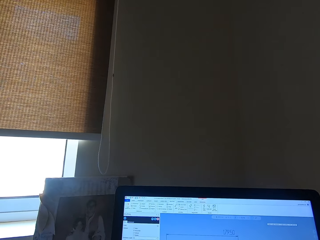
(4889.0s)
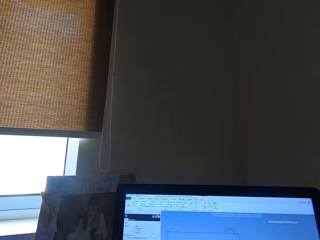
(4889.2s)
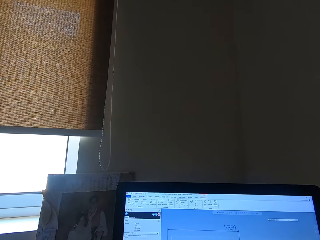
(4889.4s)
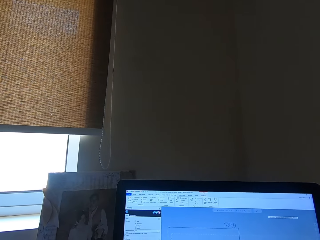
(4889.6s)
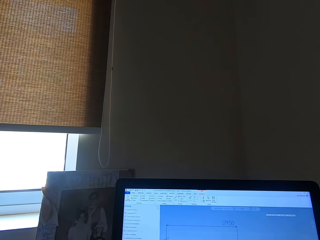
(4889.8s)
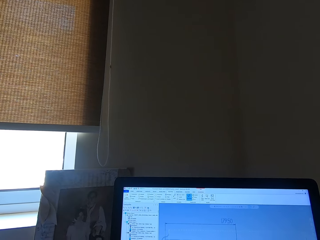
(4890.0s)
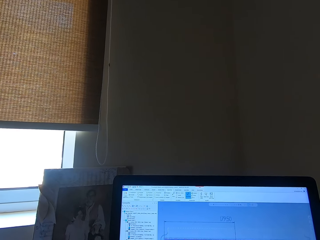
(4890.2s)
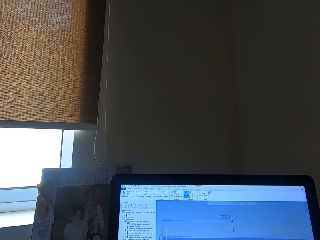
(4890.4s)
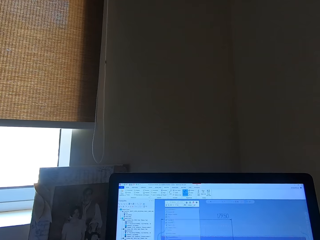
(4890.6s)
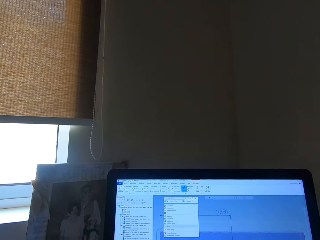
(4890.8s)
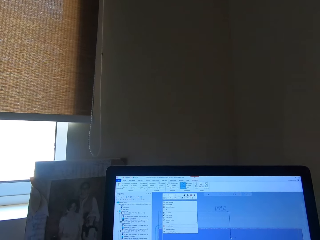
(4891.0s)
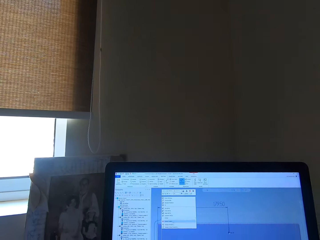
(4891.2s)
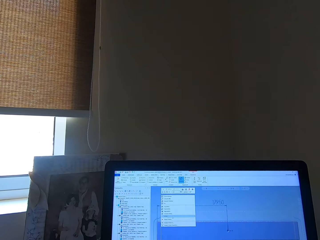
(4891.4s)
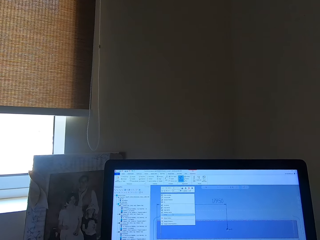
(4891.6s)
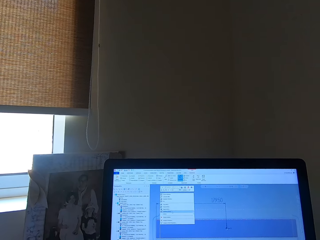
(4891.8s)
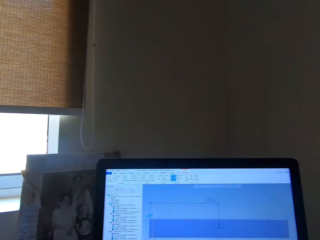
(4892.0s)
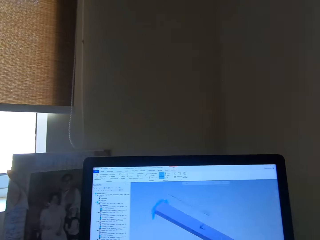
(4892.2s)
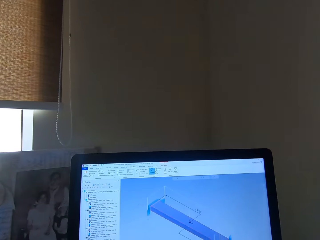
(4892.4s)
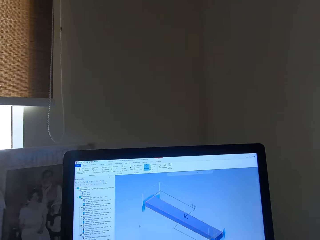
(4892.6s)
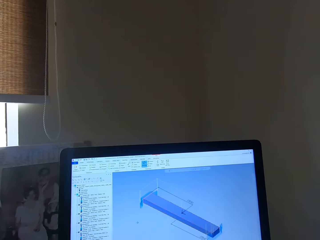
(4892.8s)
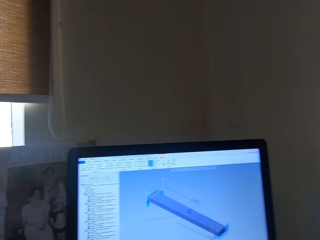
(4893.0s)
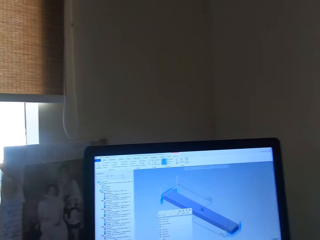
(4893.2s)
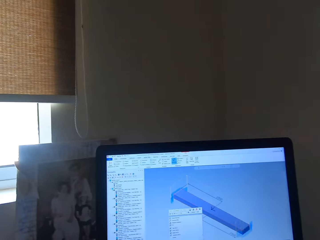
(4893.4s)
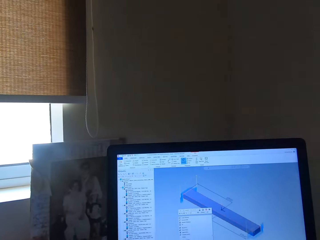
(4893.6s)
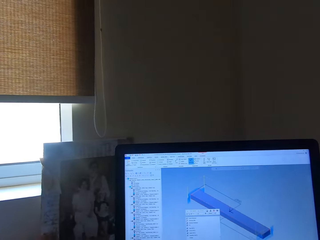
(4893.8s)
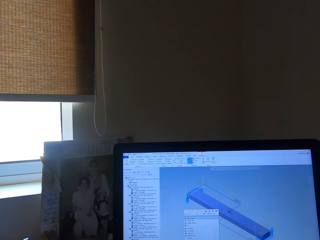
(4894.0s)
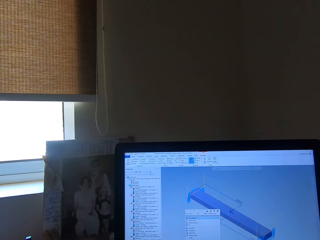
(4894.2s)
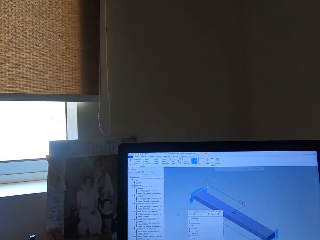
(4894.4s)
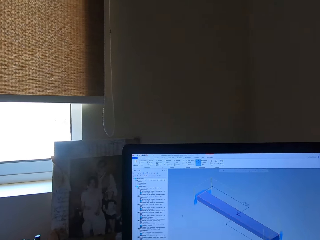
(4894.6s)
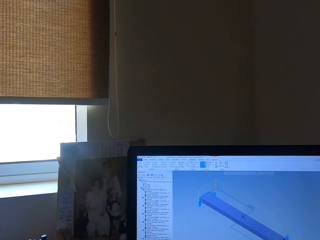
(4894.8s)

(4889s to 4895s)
The camera wearer operates the computer with the mouse in his right hand. He scrolls the computer.
